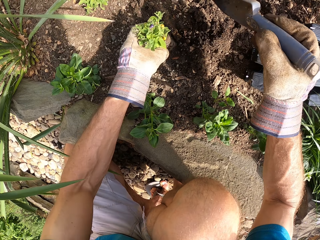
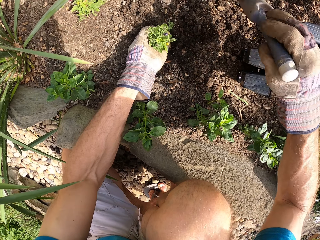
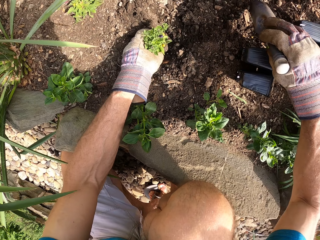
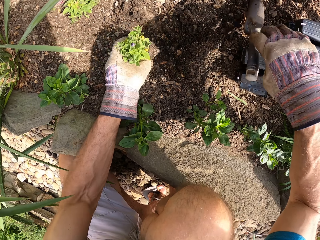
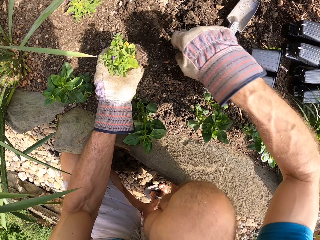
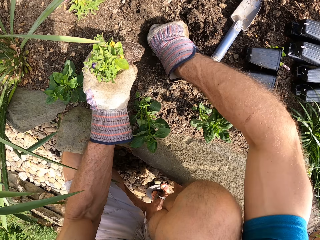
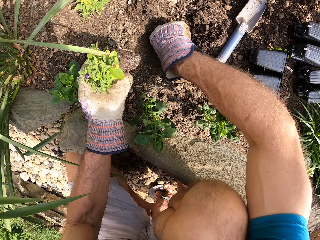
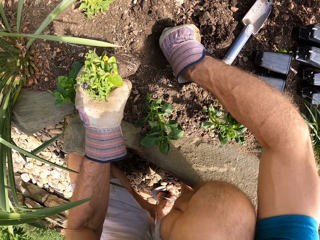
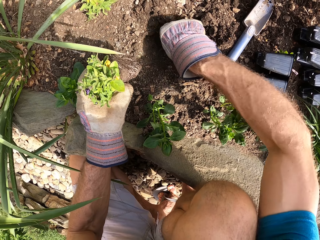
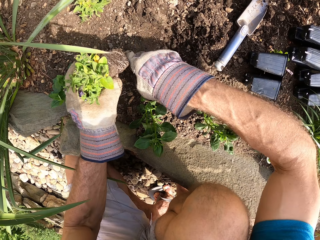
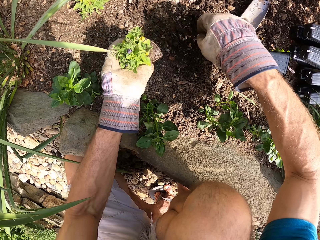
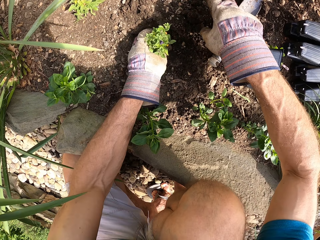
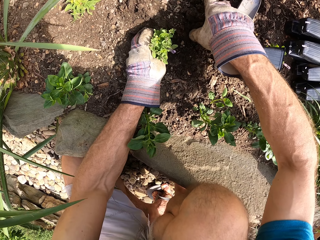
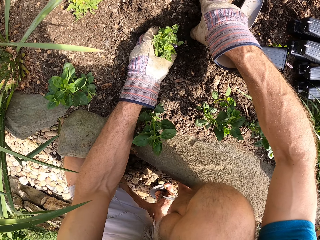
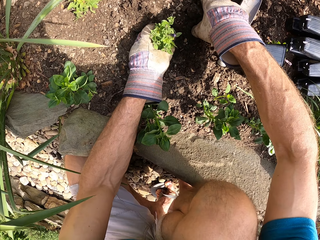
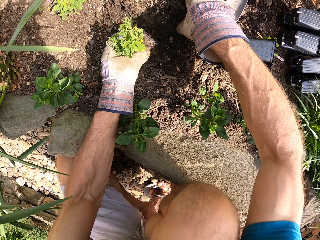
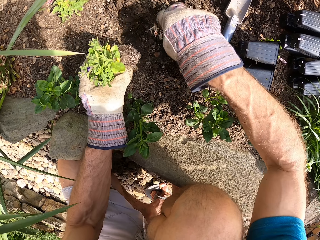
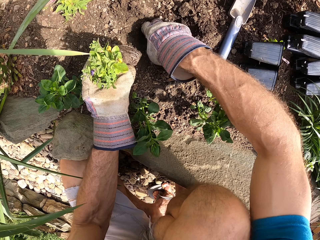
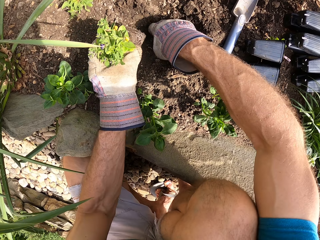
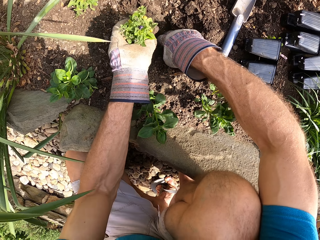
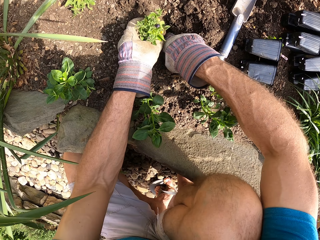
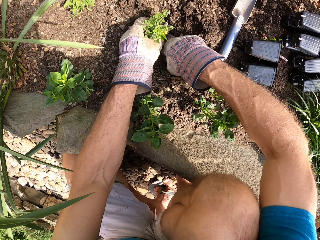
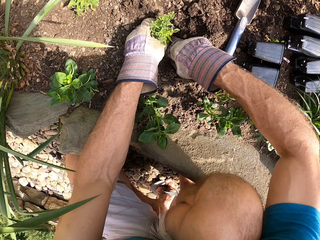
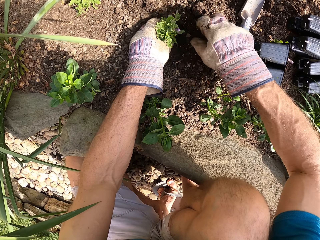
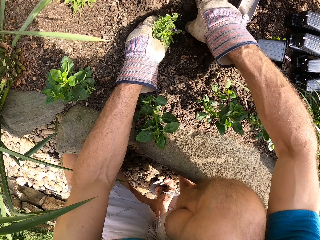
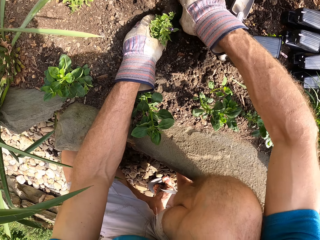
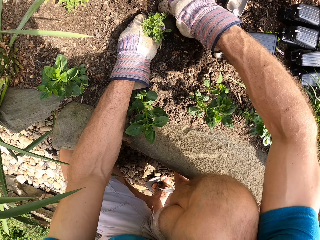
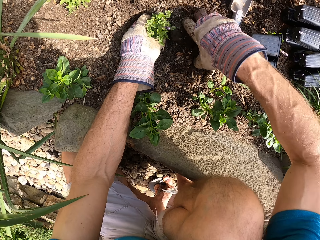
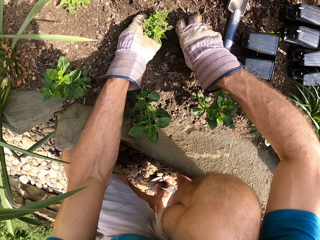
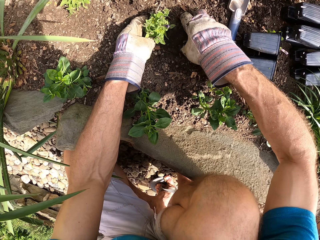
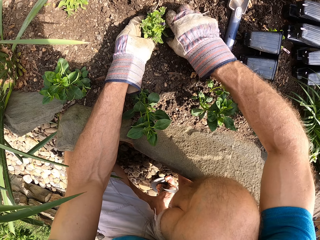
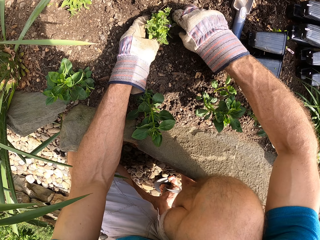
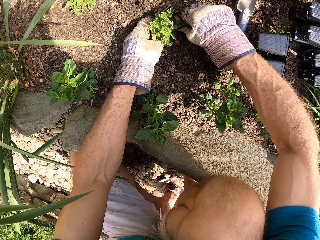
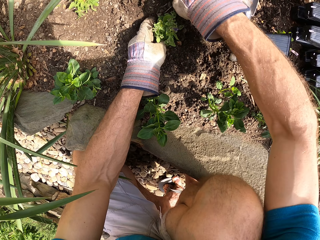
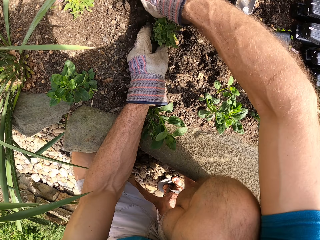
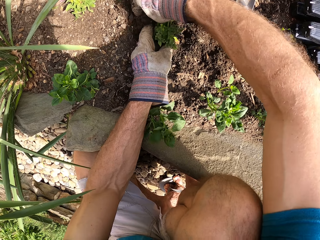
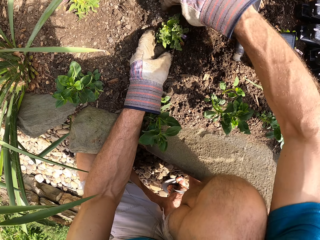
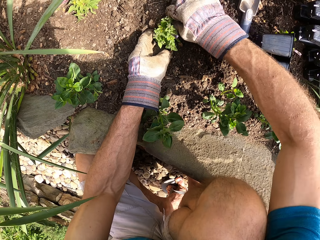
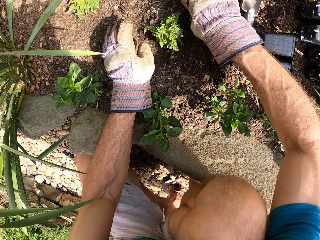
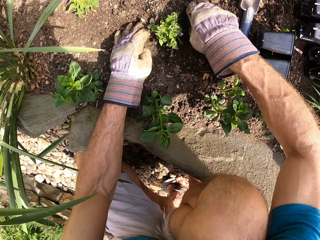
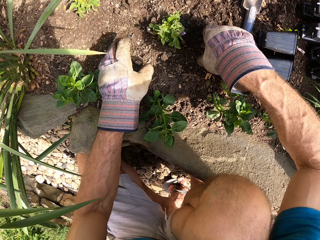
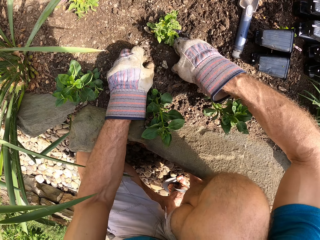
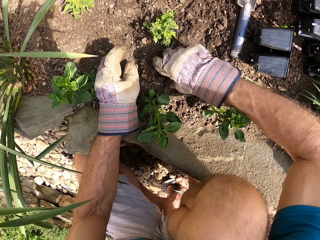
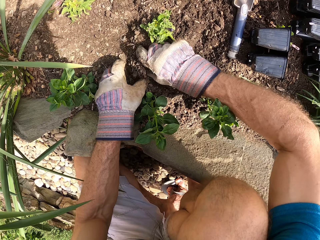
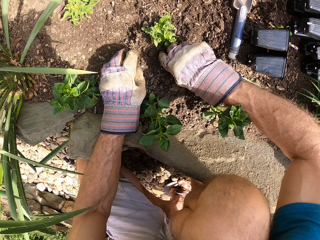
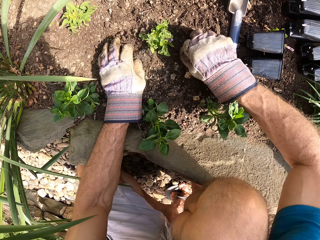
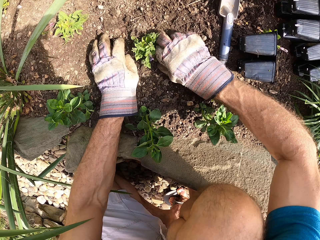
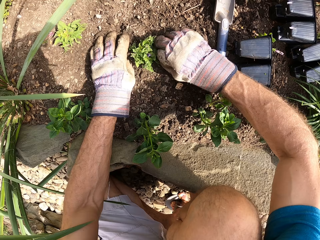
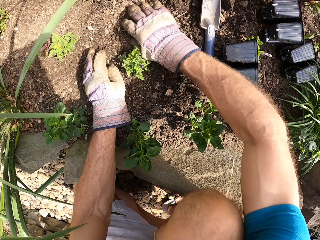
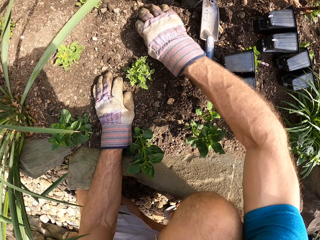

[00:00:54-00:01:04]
The camera wearer places the plant in the hole. They put down the hand trowel. They place the plant in the hole. They pull the stones from the hole. They spread soil around the plant.

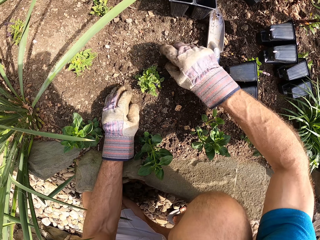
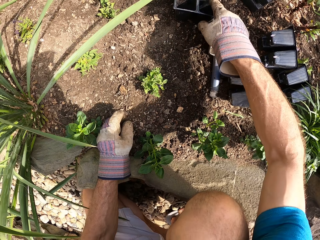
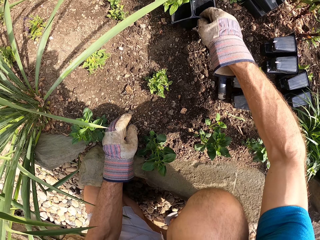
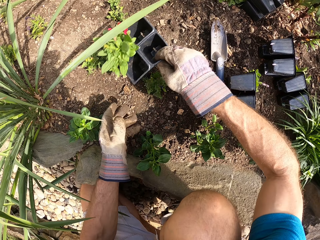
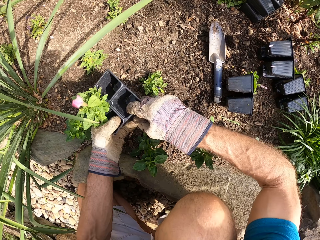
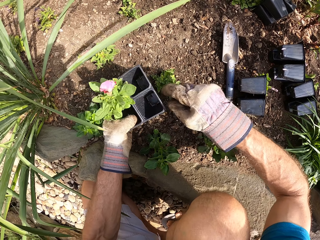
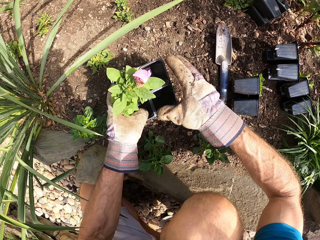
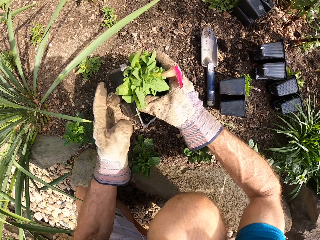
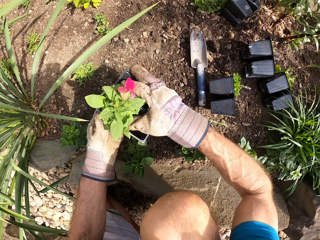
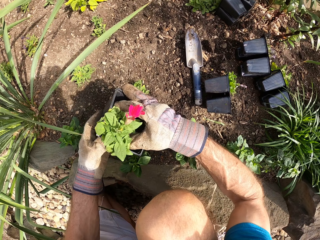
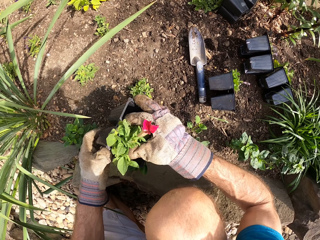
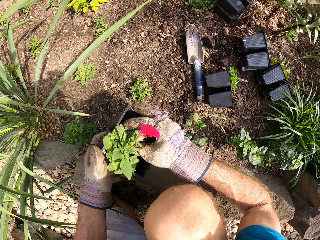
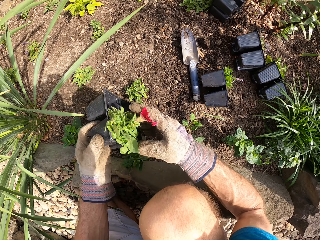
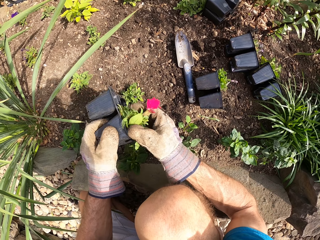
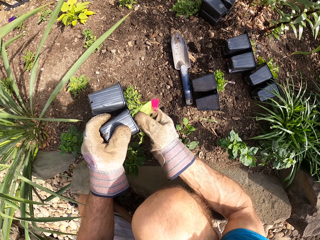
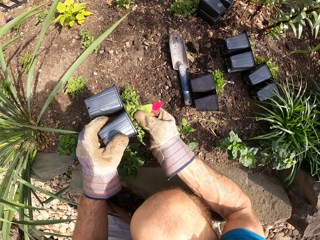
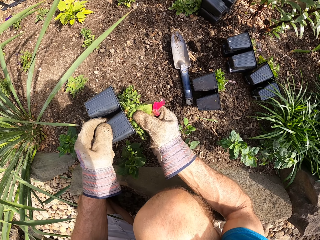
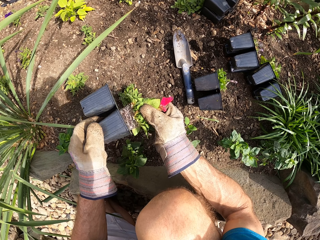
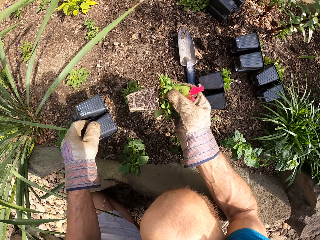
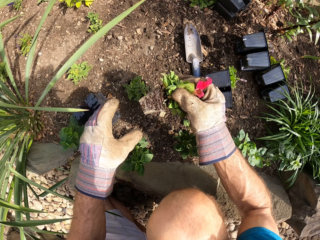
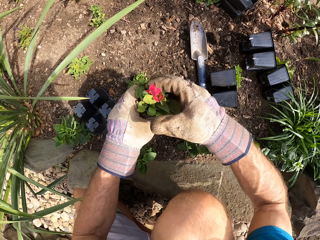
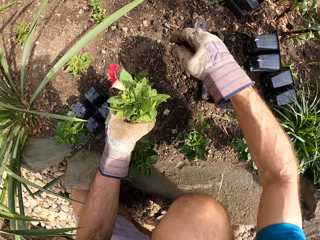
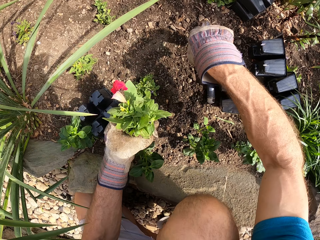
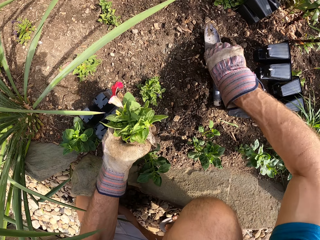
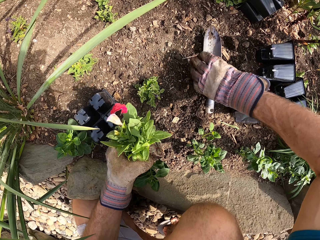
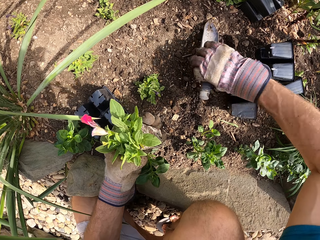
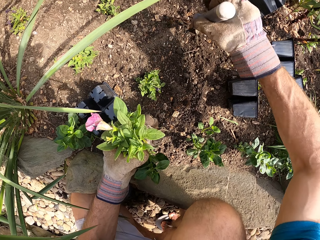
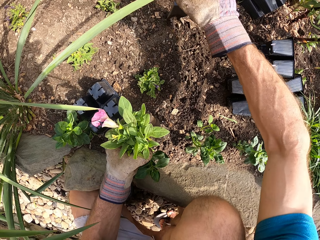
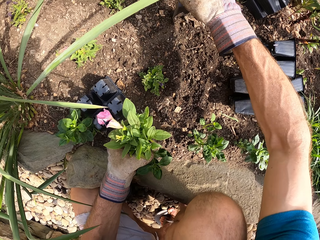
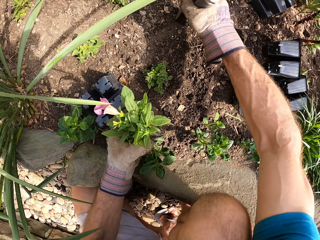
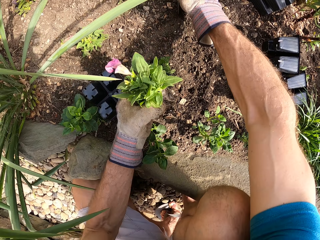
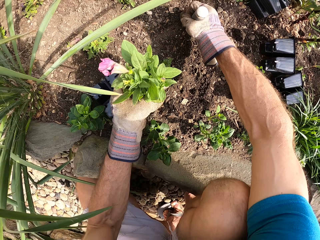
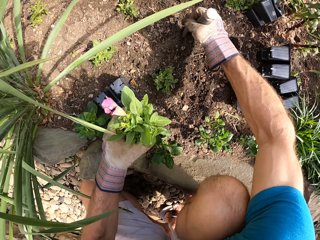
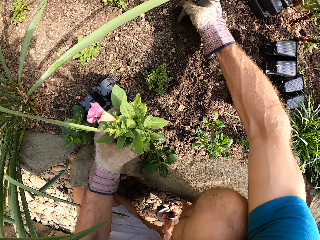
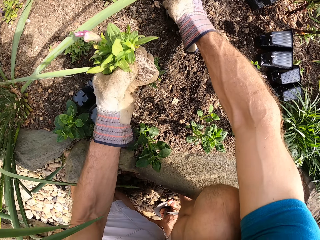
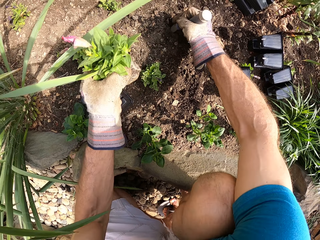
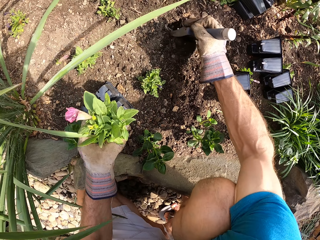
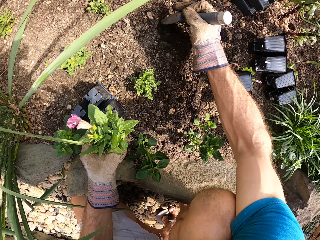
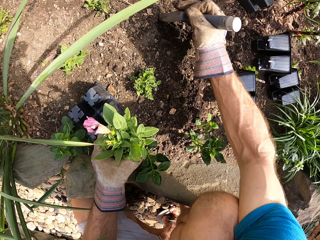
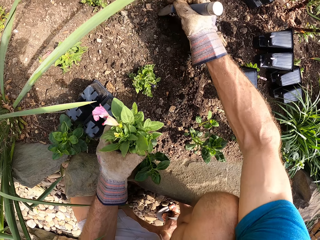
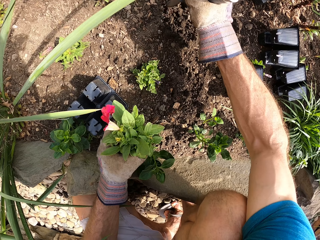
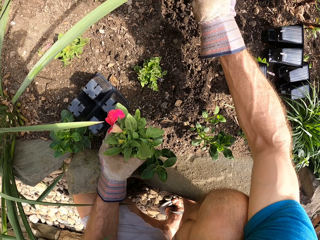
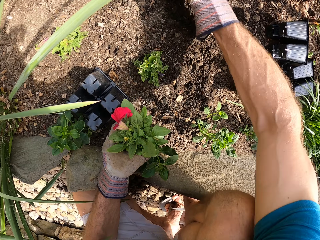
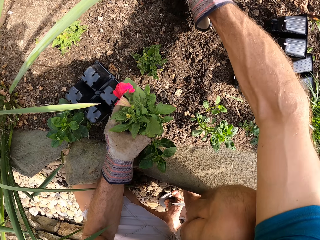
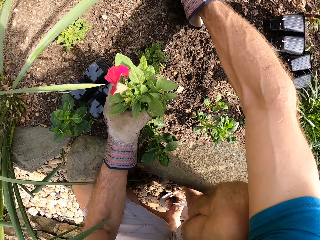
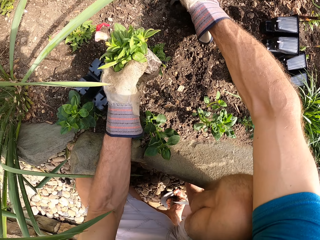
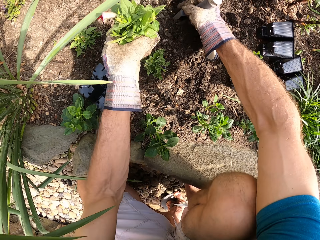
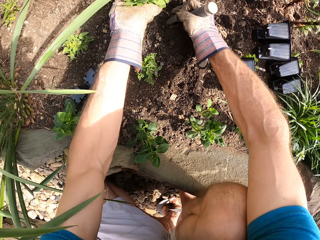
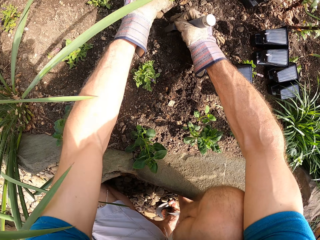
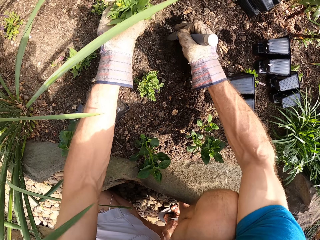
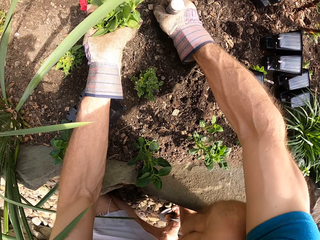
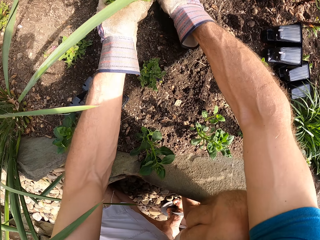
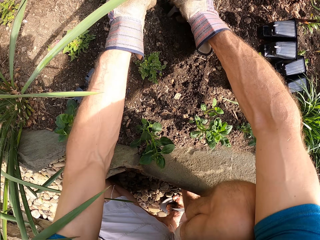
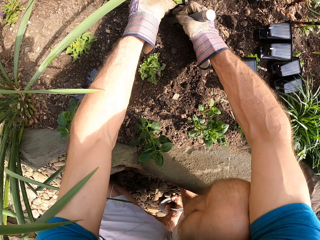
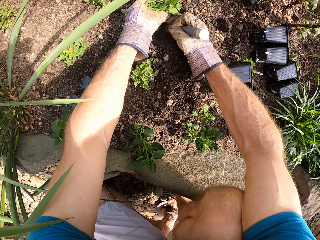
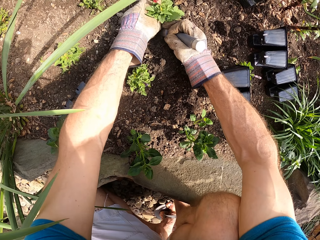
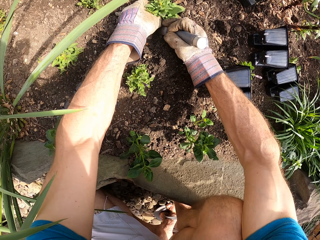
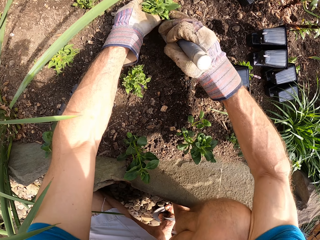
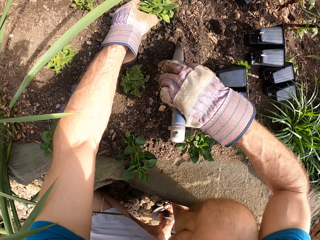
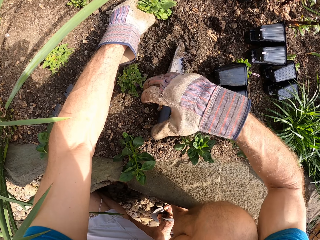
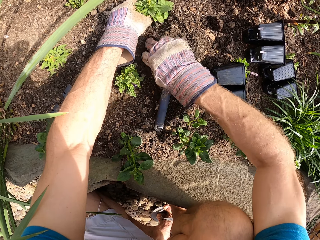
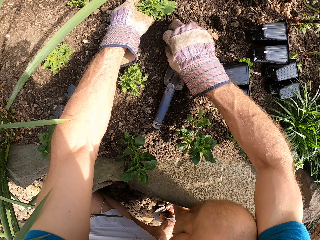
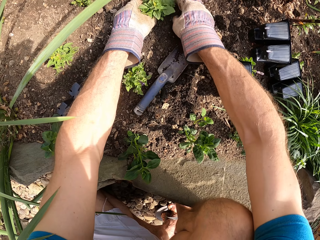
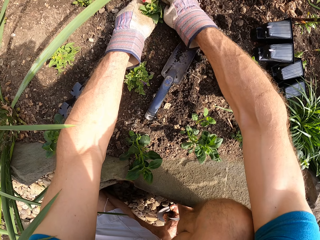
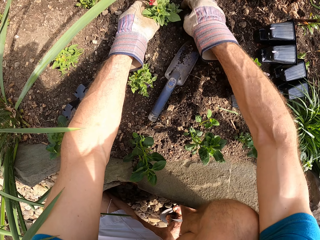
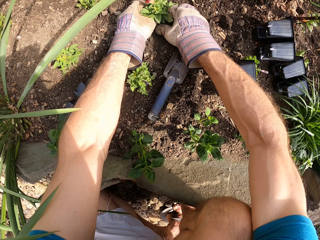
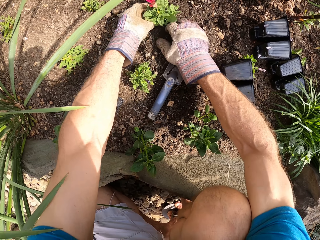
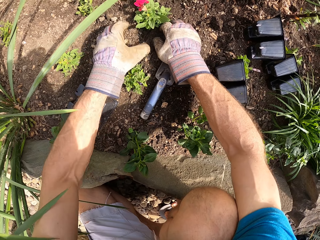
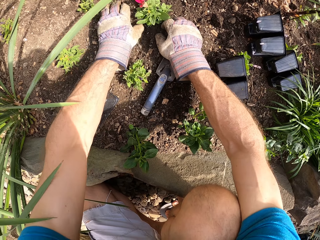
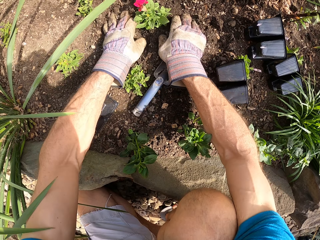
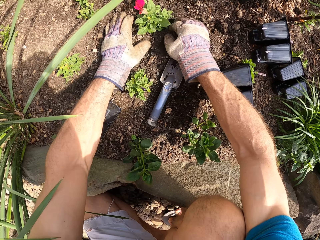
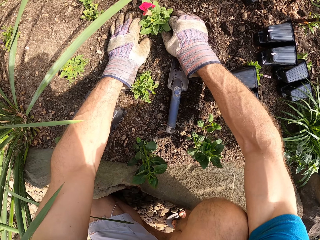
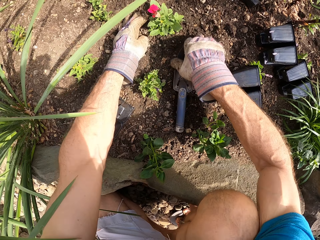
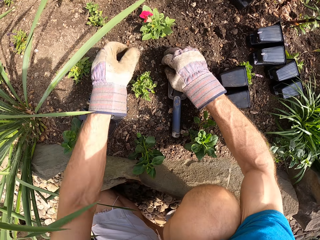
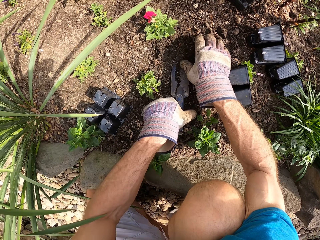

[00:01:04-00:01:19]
The camera wearer picks the plant pot or seedling tray. They pull a plant from the plant pot. They drop the plant pot. They hold the plant. They pick the hand trowel or shovel. They dig the hole on the ground with the shovel. They place the plant in the hole. They drop the hand trowel. They spread soil around the plant.
